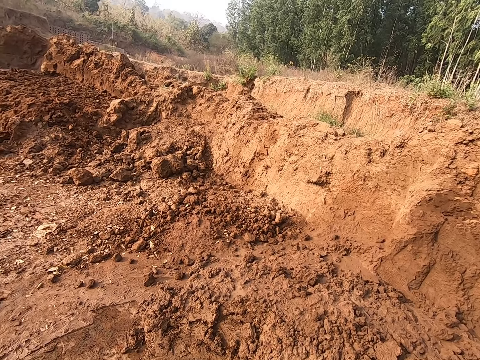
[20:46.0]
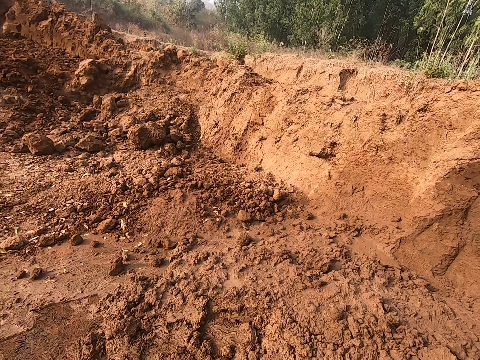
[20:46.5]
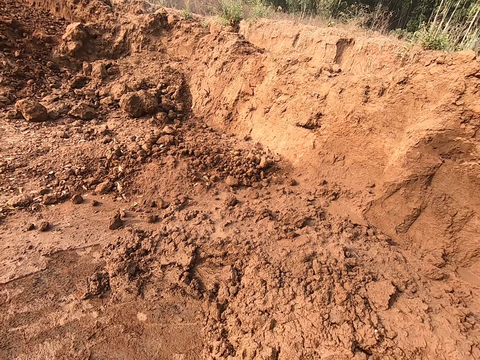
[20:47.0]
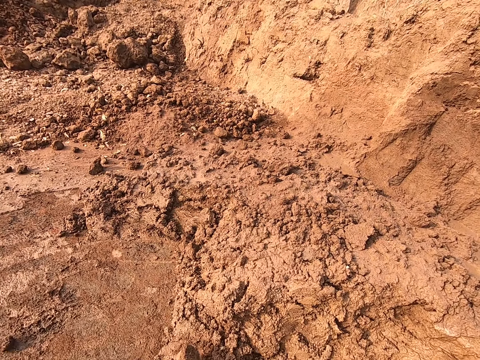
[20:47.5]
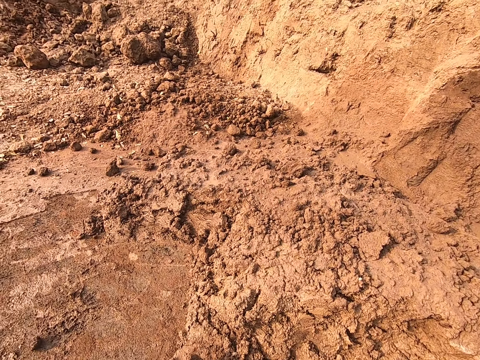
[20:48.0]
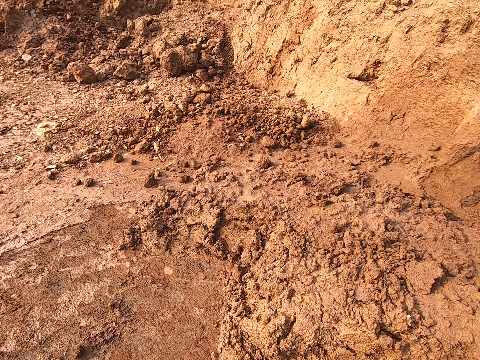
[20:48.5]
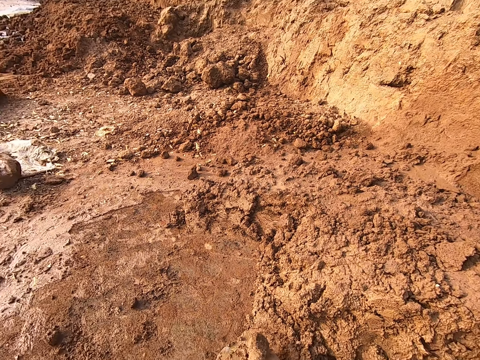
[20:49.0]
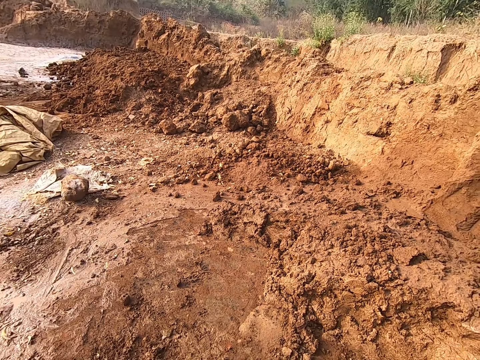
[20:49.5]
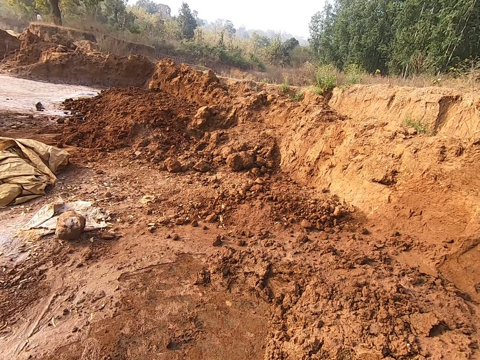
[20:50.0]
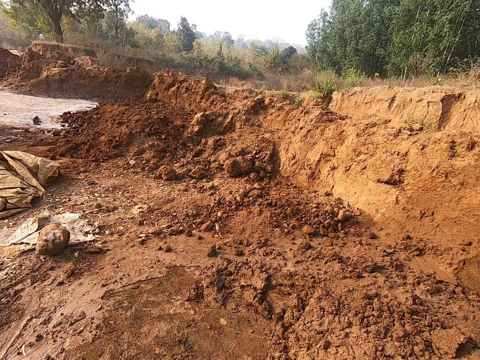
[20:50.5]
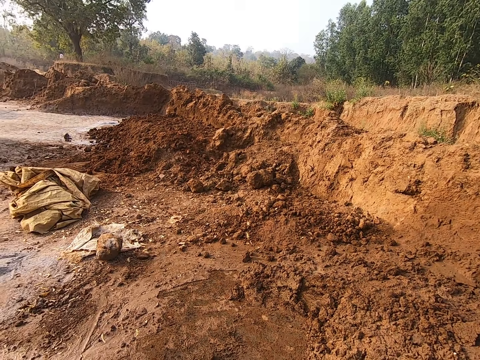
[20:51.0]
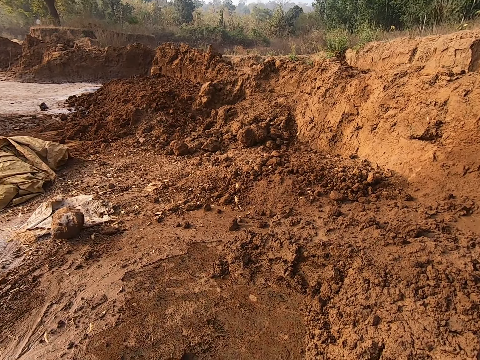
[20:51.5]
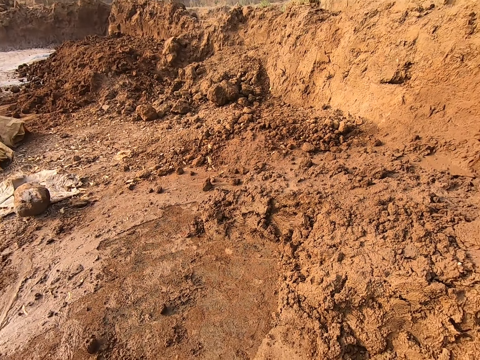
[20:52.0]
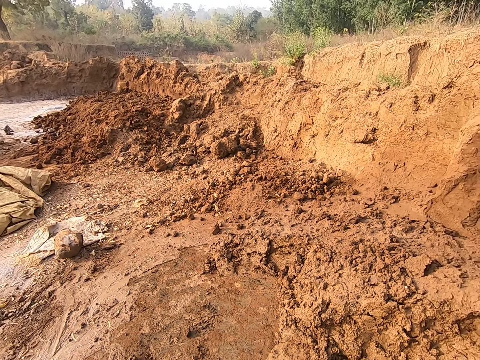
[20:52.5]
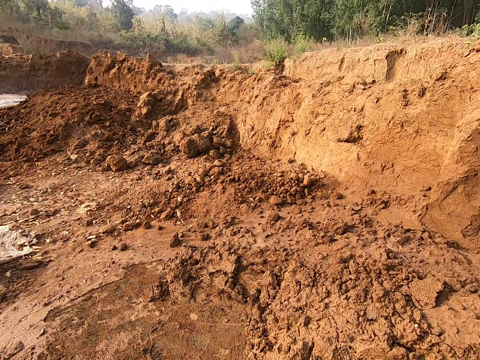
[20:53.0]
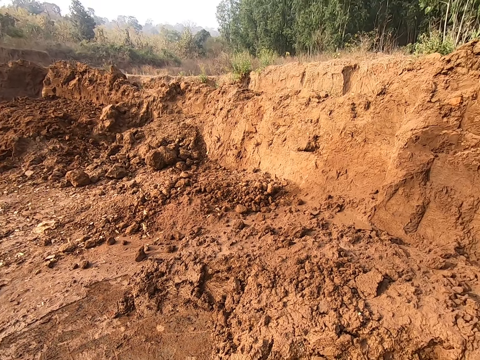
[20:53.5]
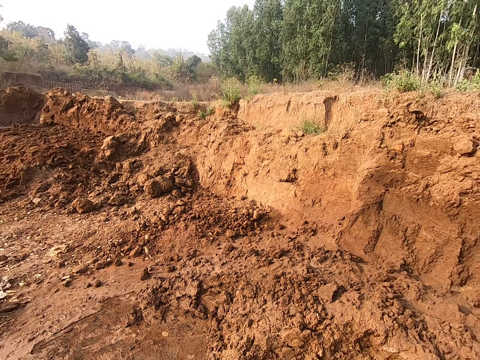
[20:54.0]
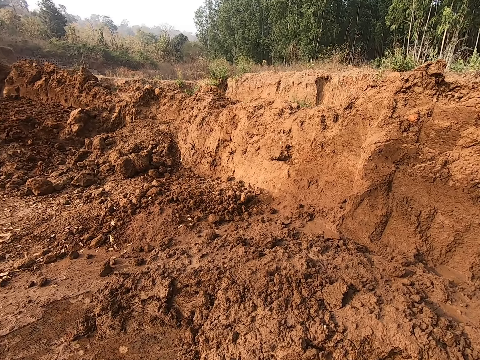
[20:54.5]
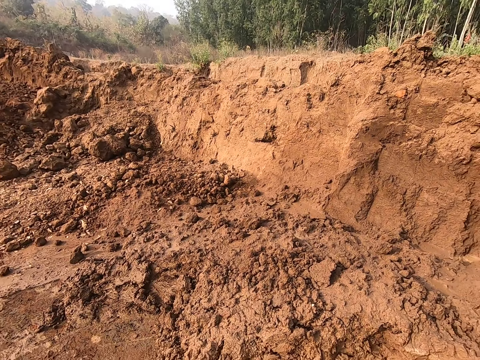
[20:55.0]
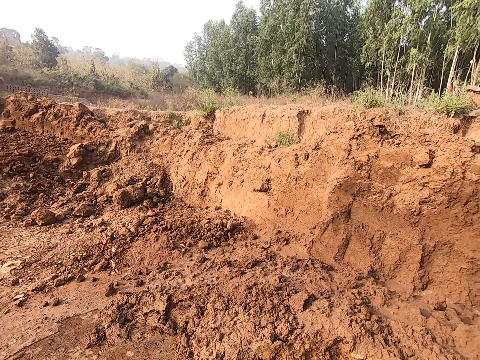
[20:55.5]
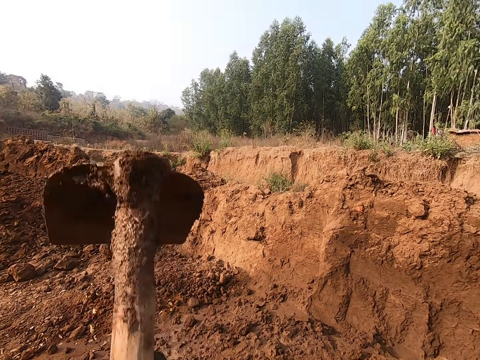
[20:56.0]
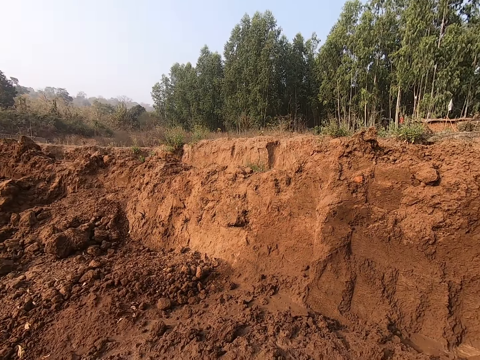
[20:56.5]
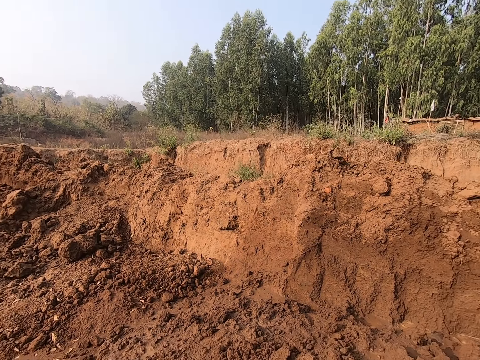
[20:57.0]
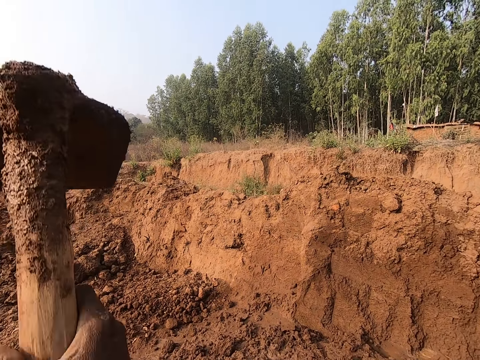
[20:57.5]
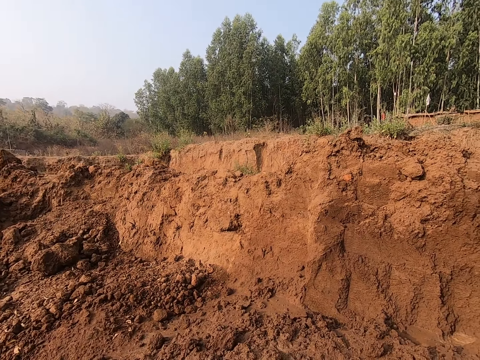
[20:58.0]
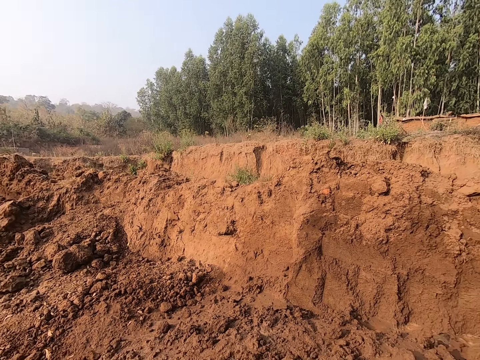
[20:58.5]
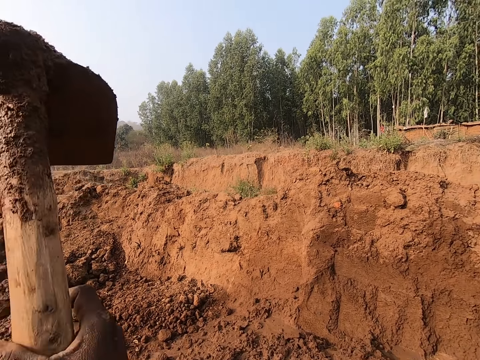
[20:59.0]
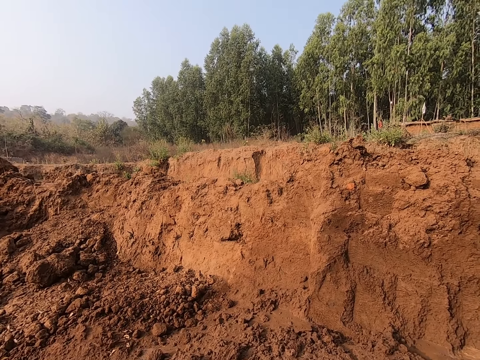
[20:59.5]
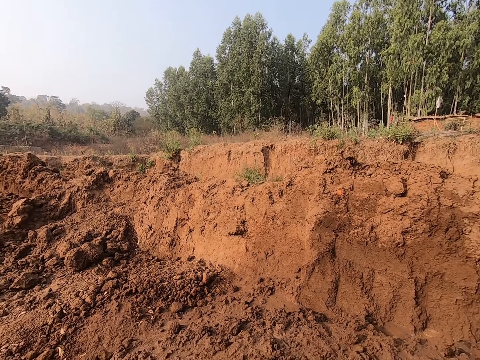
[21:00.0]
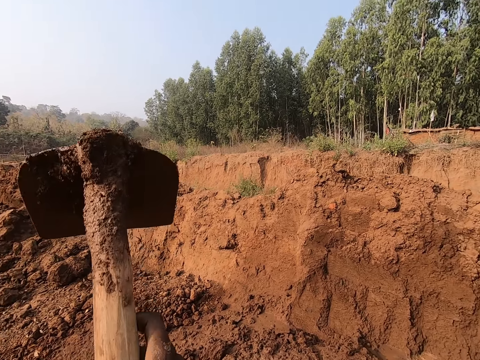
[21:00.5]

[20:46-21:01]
The camera wearer puts the mud together. He digs the ground with the hoe in his hands.

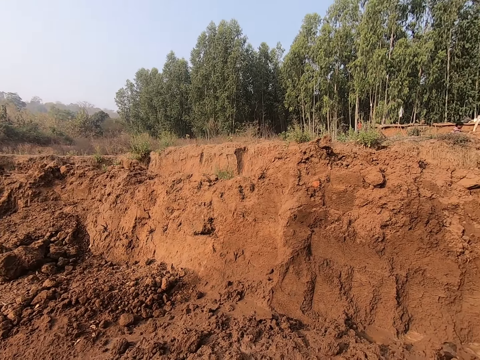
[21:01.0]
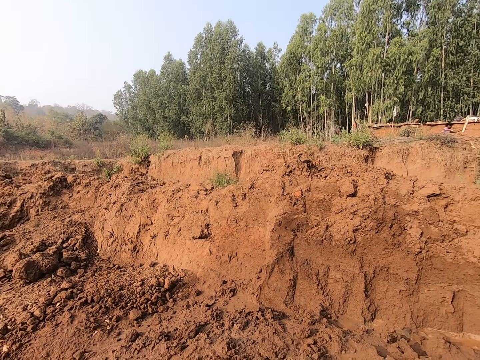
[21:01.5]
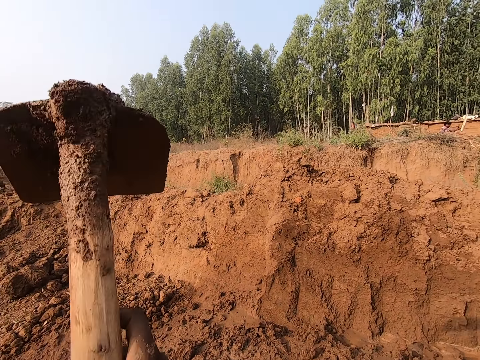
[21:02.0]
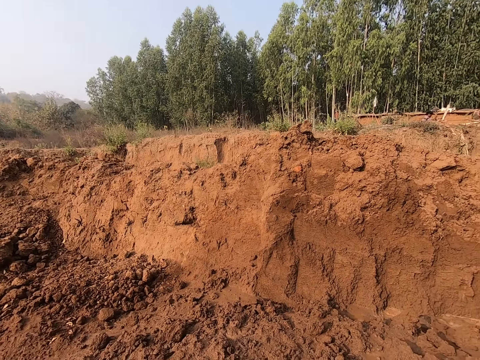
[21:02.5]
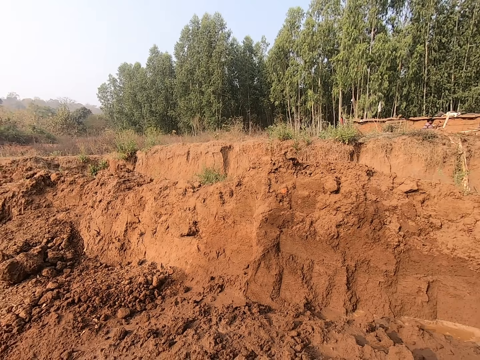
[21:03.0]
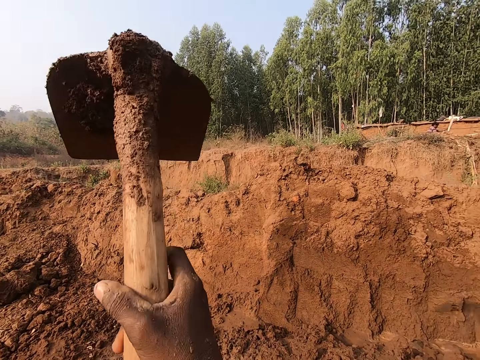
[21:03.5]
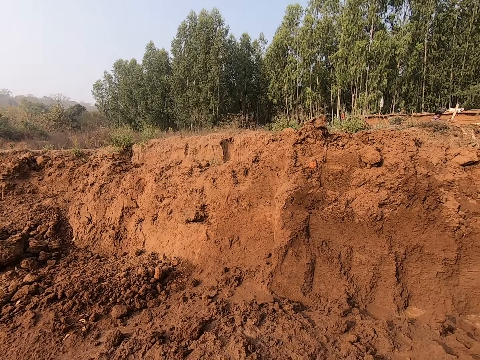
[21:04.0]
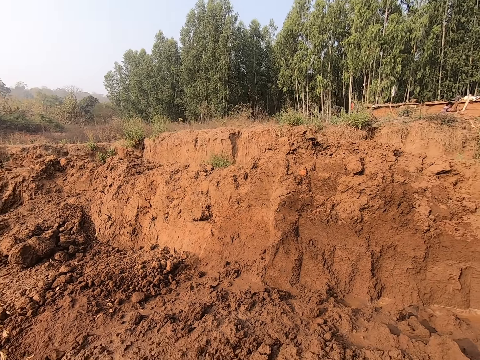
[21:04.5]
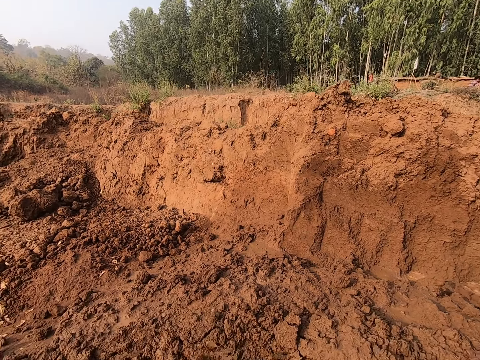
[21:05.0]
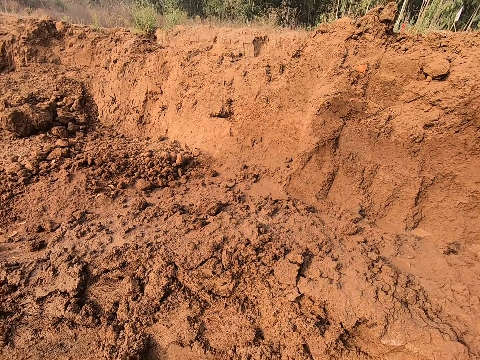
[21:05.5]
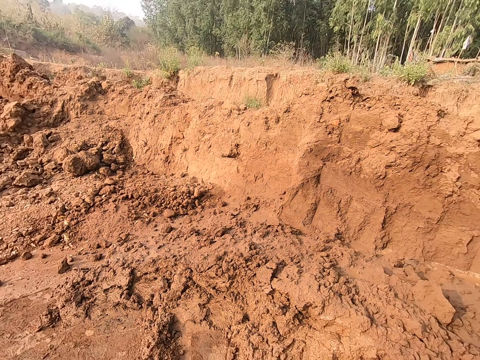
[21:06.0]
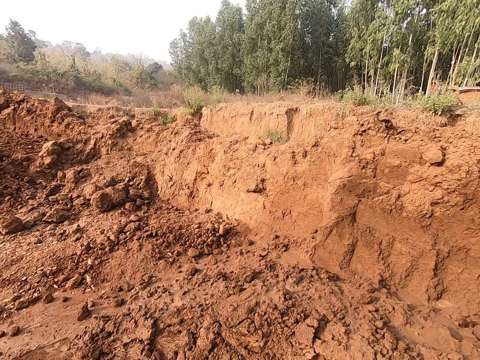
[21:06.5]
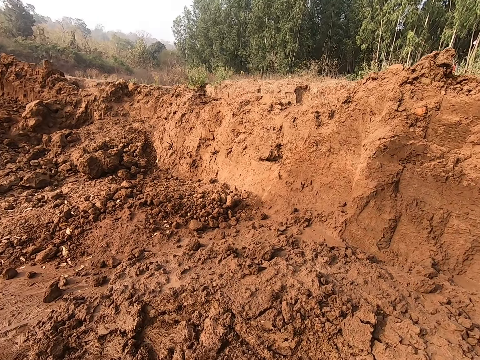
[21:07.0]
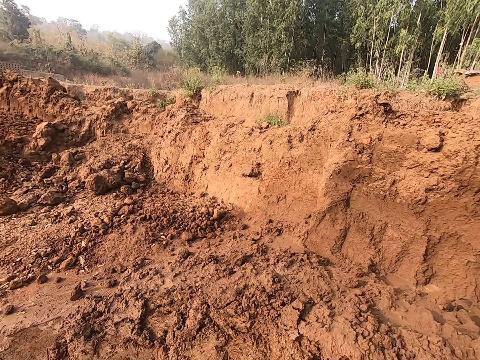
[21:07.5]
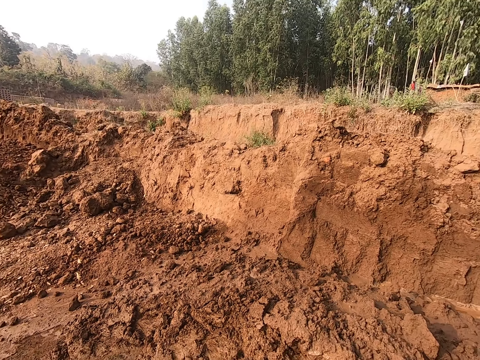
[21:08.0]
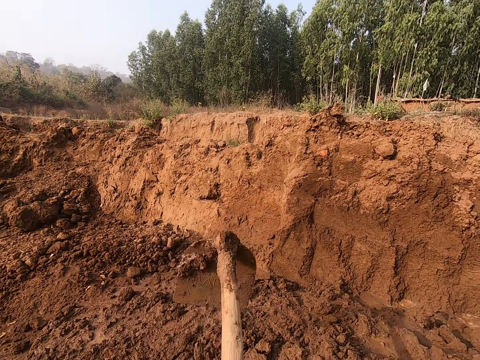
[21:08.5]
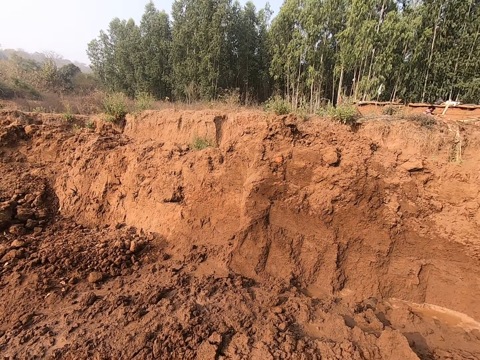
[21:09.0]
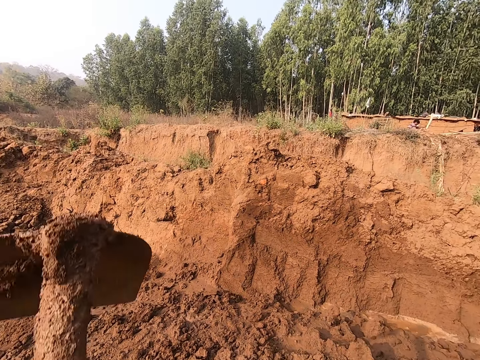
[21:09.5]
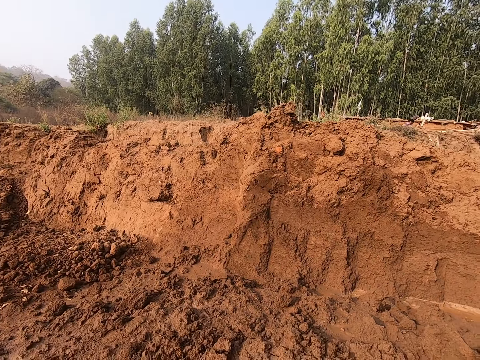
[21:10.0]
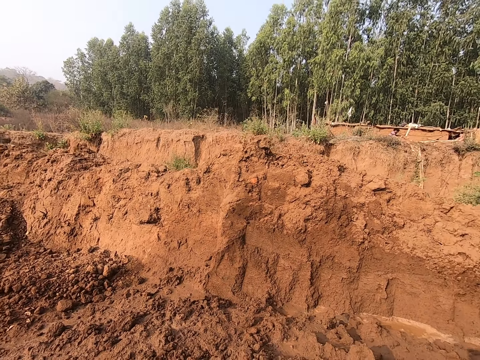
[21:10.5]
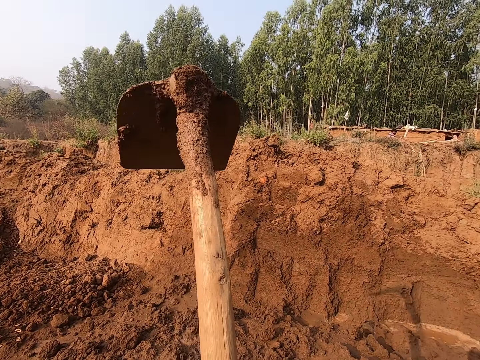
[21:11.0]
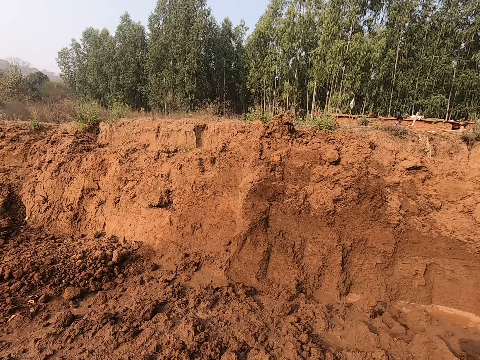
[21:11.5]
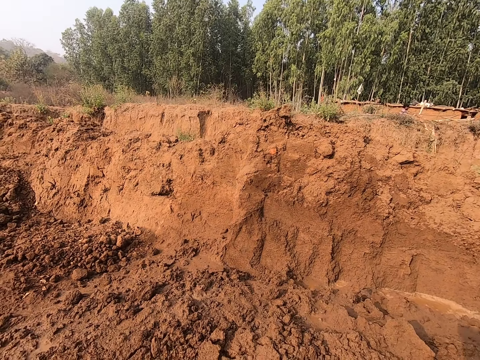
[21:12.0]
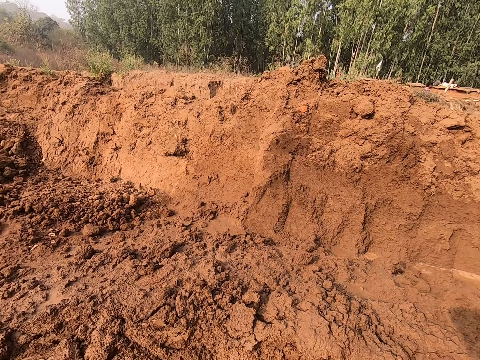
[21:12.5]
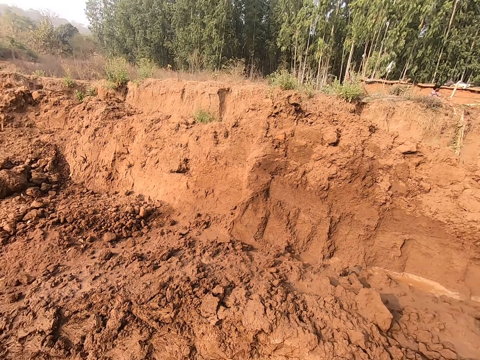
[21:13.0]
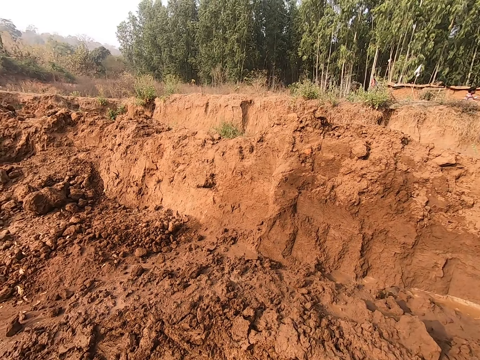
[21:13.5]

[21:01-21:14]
The camera wearer pulls the mud with the hoe. They dig the mud with the hoe.
